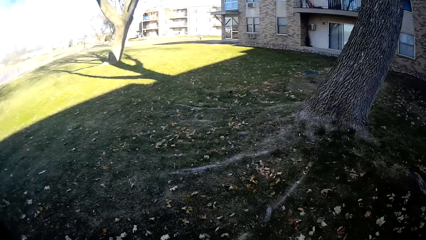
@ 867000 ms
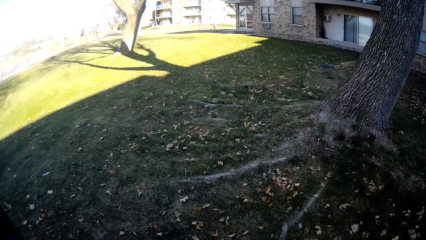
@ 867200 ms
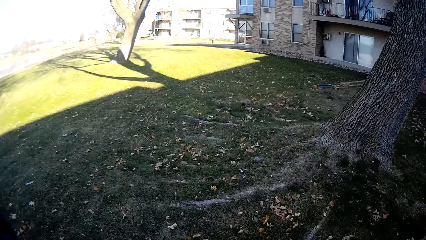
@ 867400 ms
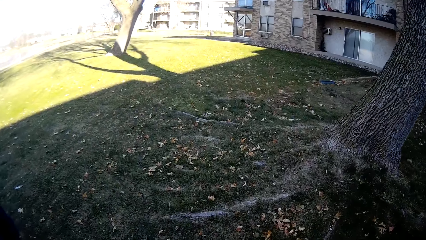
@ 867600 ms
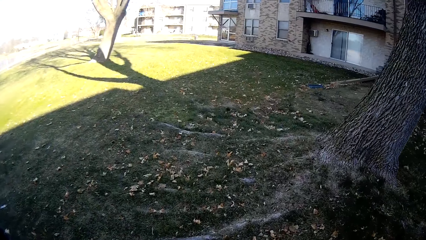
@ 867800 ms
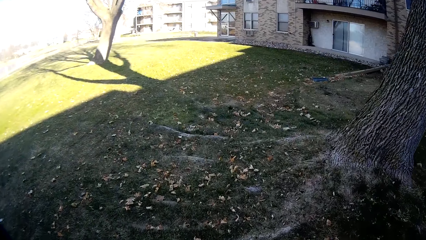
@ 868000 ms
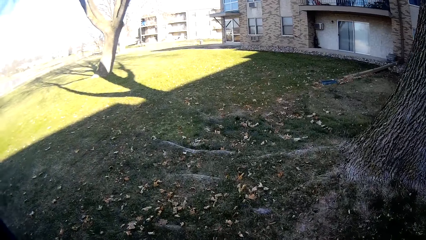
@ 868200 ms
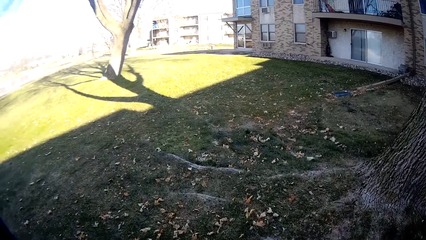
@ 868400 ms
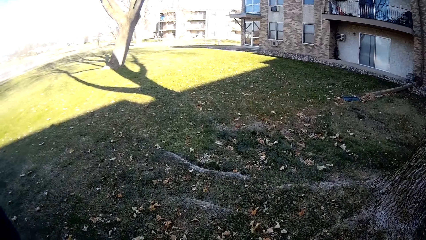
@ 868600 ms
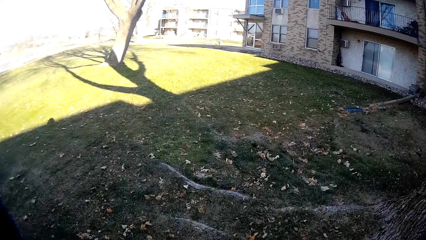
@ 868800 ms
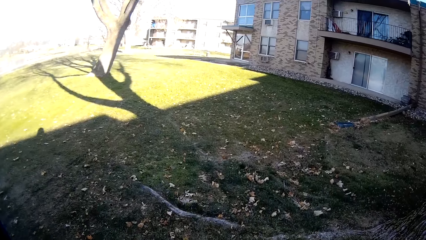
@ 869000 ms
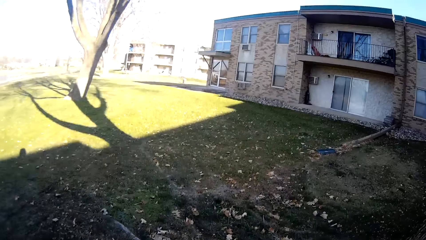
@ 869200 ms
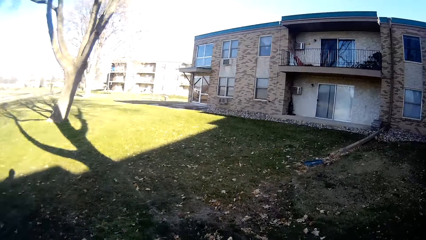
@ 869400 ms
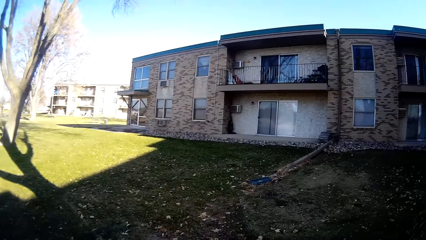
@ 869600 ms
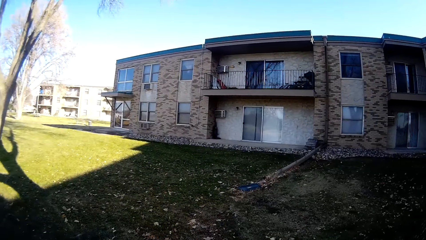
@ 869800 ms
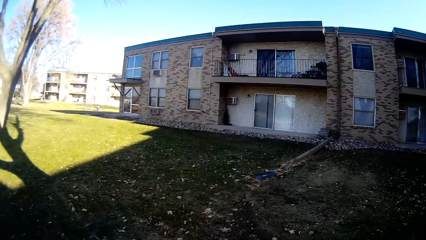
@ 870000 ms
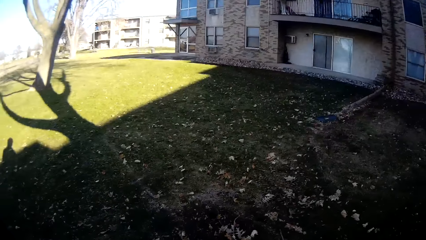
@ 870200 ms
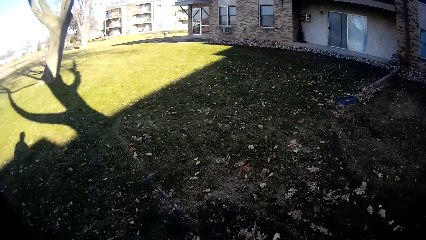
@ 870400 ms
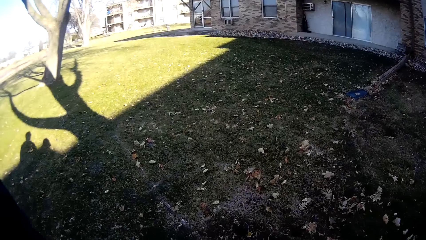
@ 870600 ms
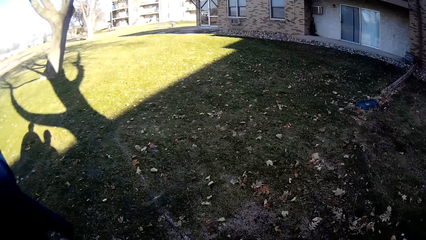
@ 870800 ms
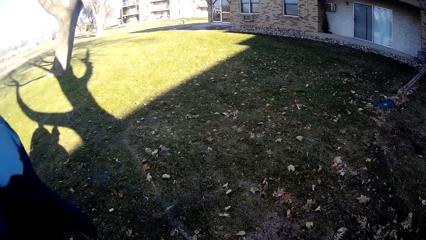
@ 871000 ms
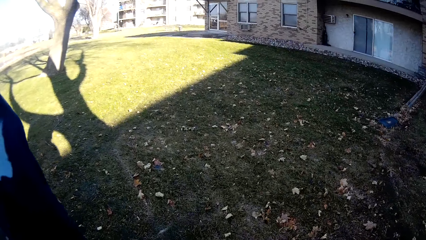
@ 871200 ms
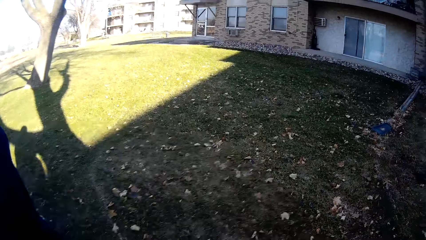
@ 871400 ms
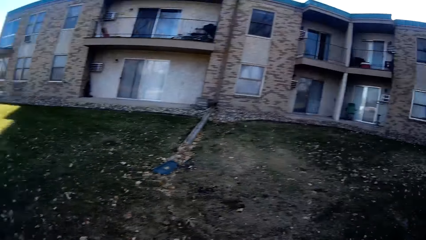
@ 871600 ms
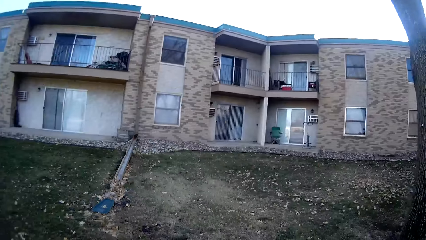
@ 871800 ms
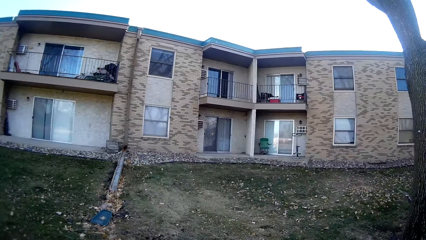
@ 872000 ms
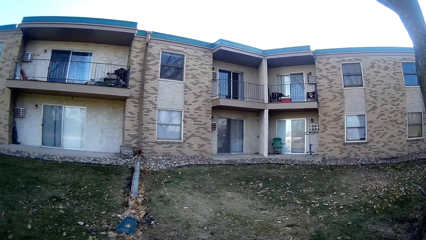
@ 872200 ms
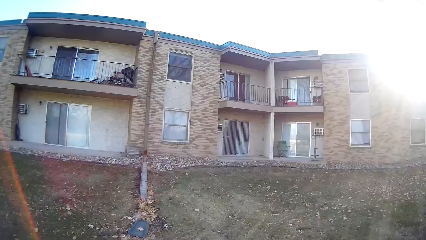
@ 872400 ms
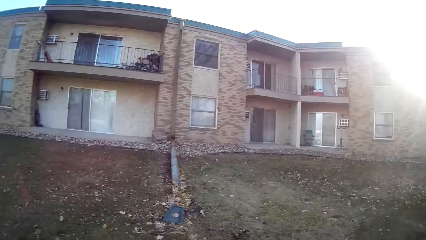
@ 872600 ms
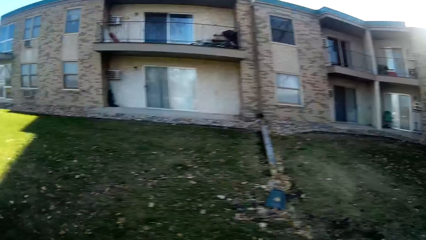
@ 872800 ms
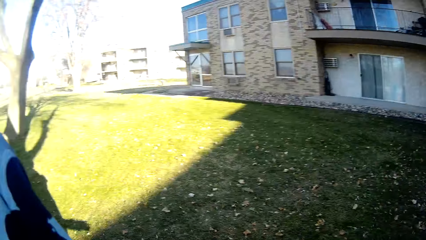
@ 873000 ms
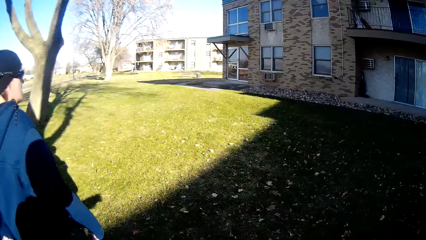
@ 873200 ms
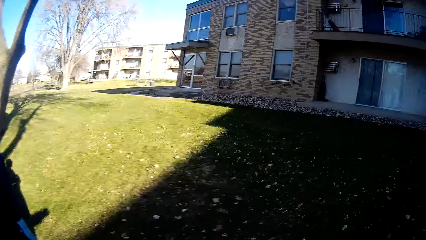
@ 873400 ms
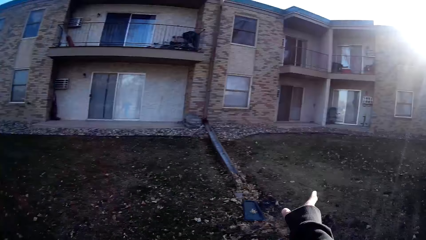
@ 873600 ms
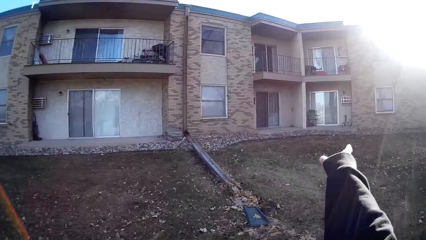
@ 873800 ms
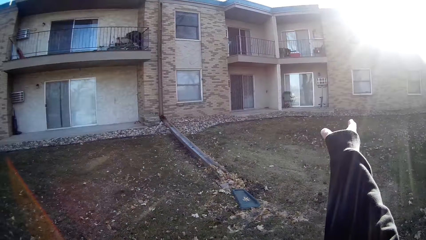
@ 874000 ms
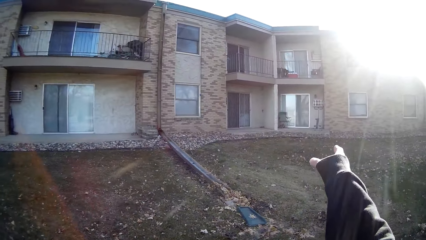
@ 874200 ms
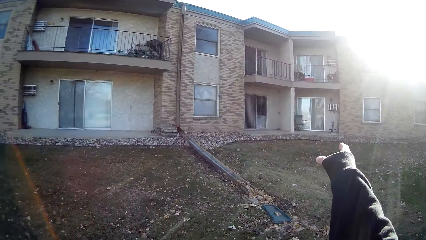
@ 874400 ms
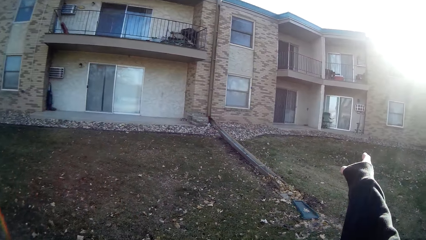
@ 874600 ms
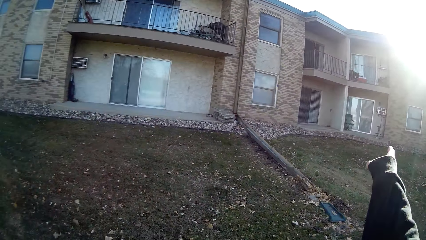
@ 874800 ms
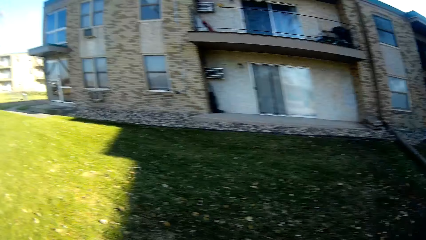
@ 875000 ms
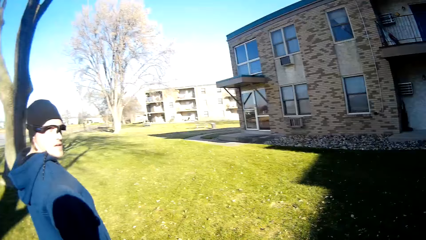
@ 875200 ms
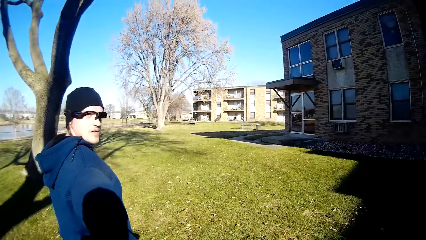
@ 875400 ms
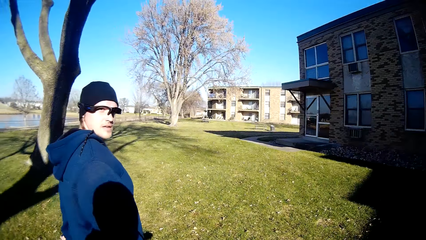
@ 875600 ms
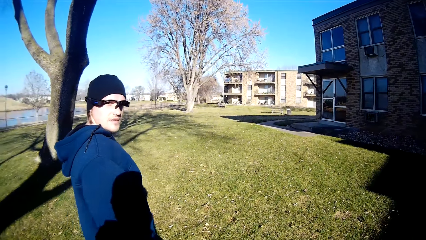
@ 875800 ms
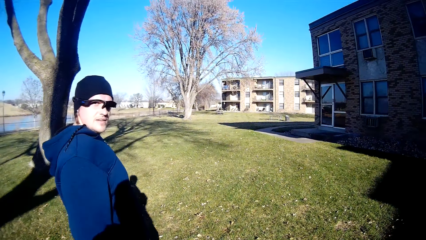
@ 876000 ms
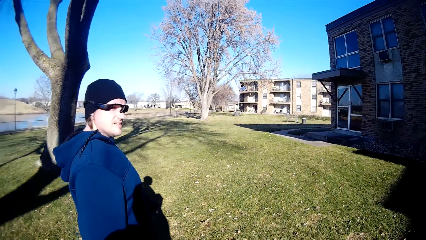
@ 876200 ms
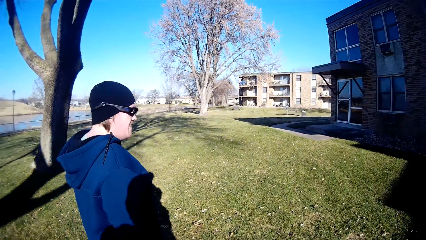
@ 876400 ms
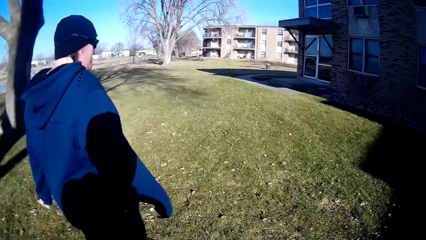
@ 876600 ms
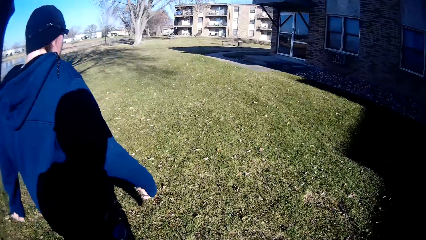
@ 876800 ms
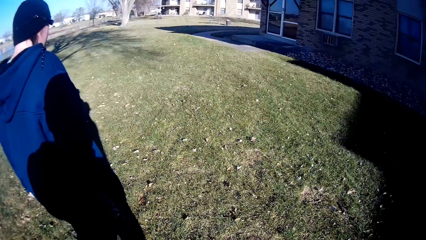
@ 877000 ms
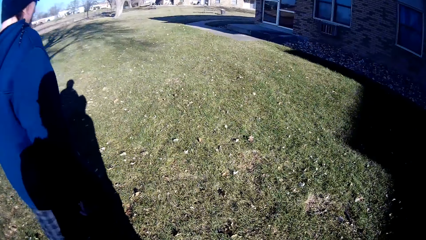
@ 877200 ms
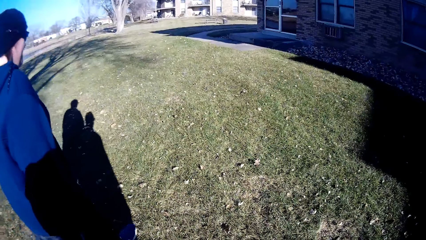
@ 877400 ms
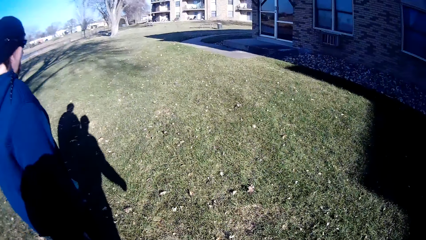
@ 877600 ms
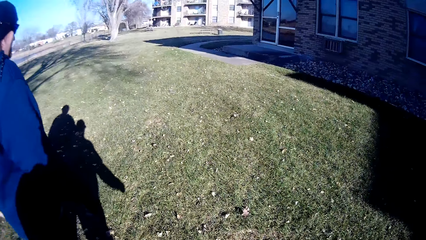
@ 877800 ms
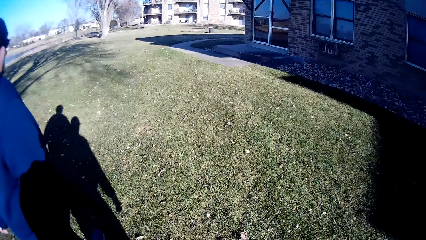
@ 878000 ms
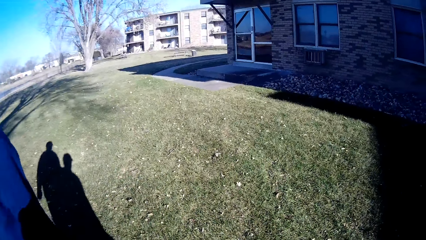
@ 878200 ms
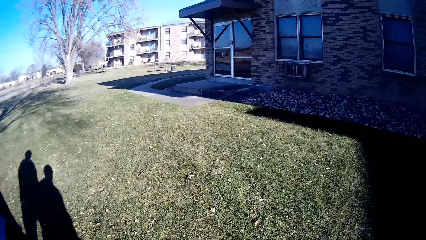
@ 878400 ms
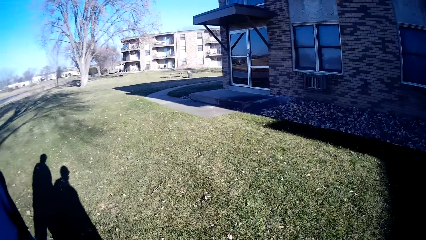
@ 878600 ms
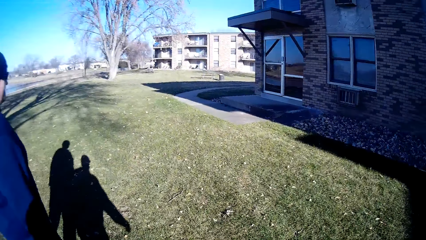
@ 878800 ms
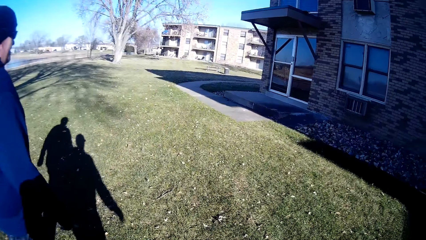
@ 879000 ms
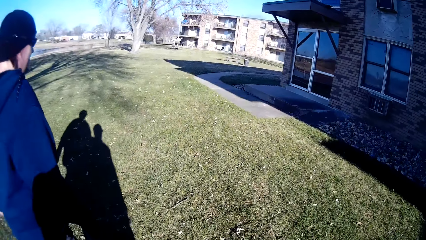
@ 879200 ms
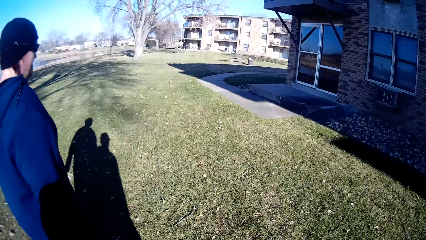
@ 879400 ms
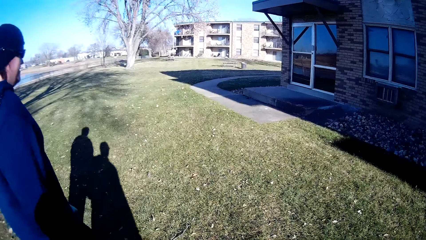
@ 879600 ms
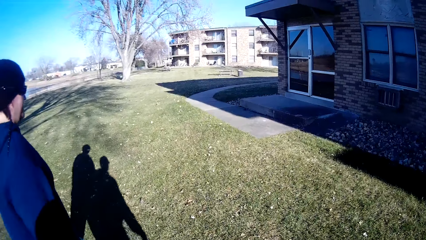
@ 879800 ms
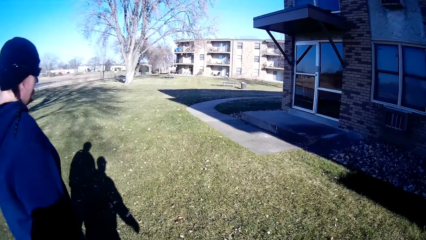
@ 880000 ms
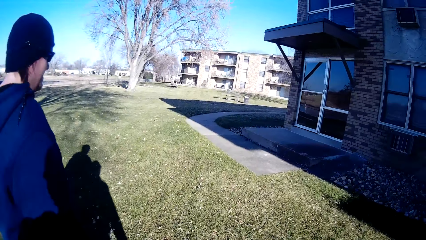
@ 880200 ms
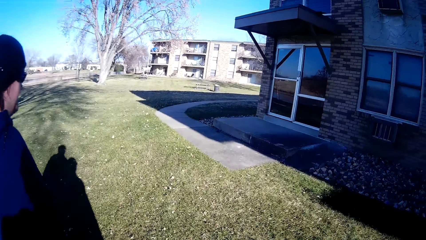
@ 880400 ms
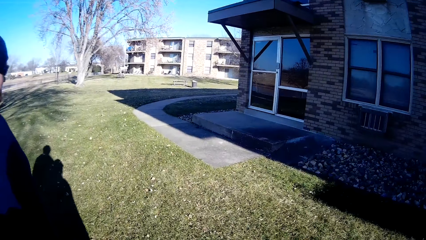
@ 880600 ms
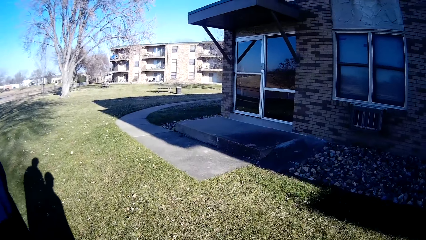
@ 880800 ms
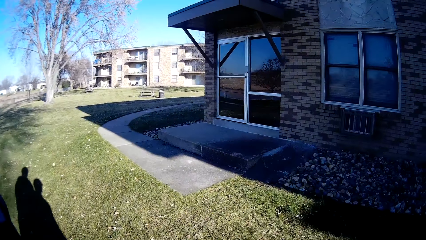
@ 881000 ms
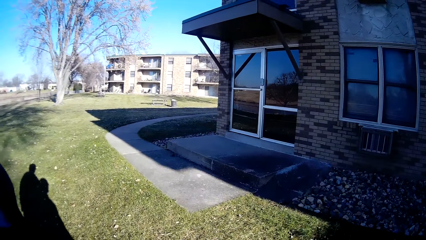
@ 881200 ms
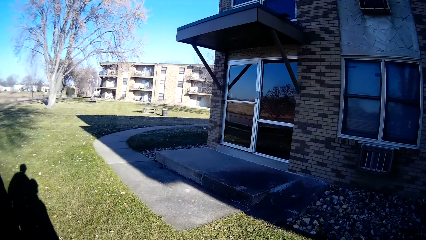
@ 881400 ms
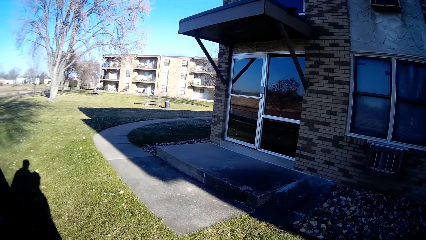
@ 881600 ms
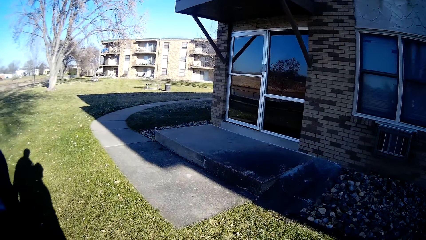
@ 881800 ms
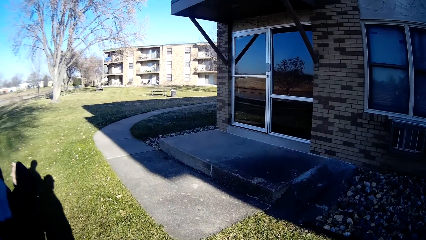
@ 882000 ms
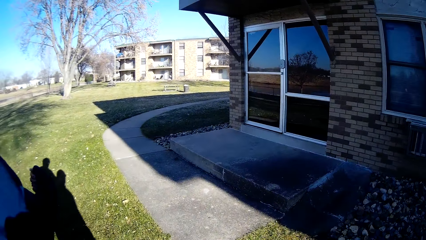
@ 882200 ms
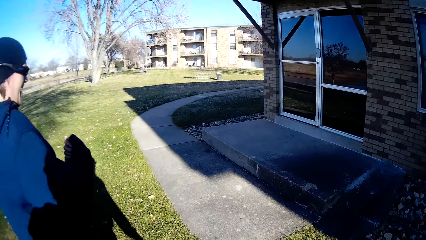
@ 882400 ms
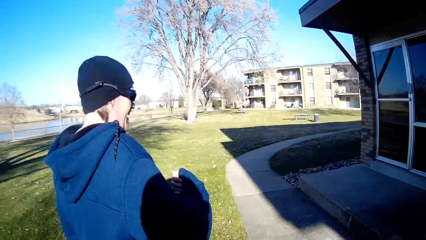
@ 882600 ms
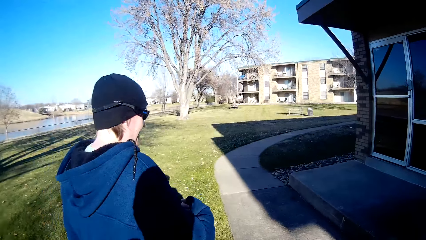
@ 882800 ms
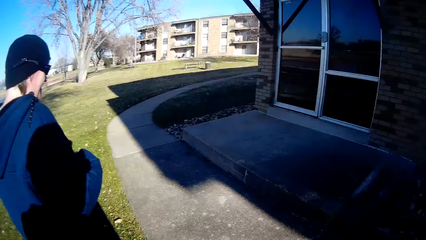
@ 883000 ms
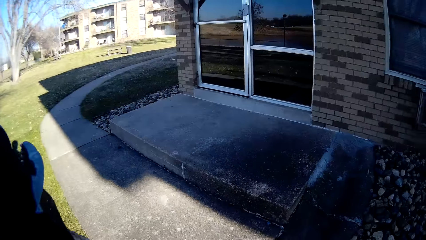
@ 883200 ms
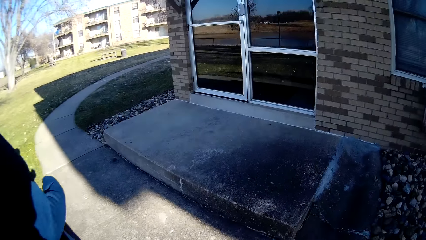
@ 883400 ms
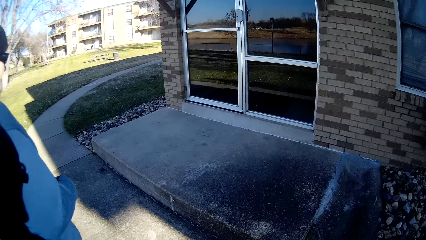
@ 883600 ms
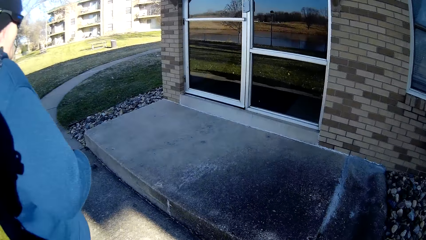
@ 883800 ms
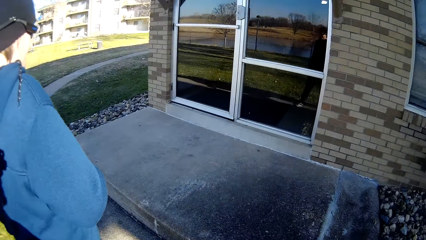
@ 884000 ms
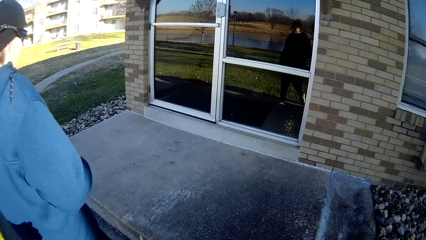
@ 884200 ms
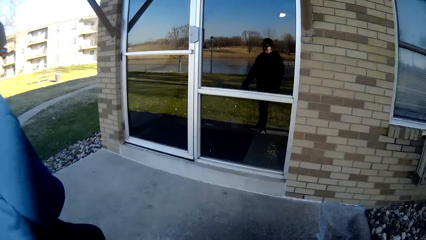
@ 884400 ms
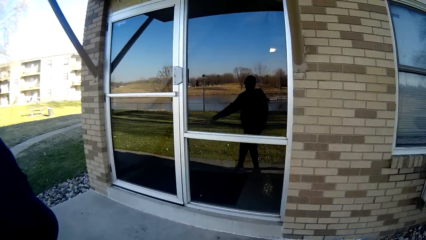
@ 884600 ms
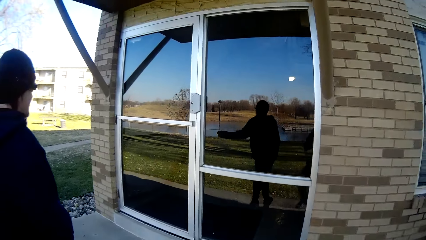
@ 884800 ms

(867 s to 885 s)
The camera wearer looks at the houses. They point at the houses. The person stretches a hand. The person looks at the camera wearer. The camera wearer walks on the sidewalk. The person walks beside the camera wearer.
